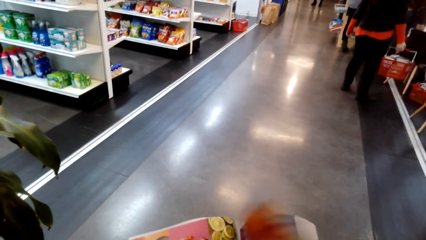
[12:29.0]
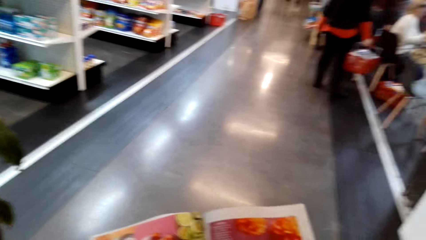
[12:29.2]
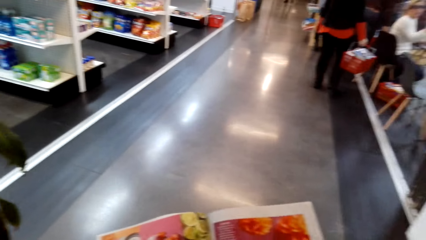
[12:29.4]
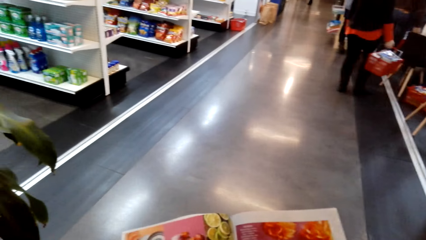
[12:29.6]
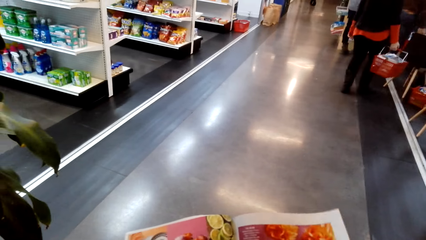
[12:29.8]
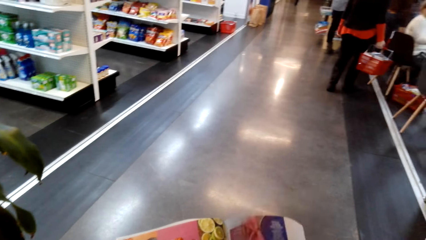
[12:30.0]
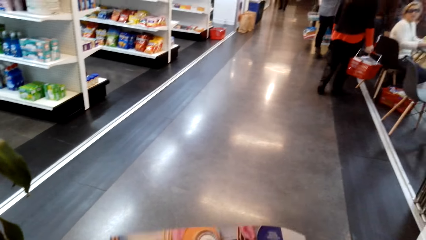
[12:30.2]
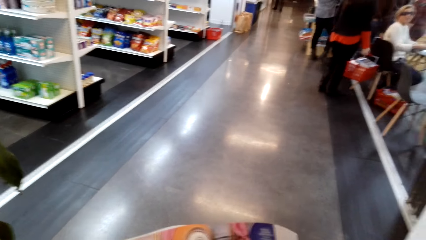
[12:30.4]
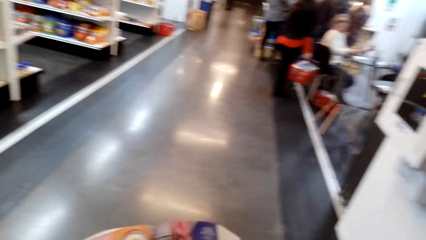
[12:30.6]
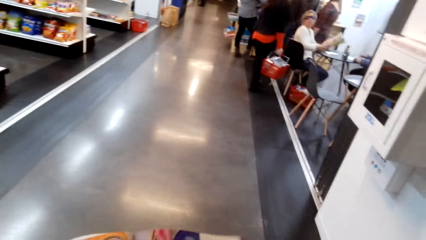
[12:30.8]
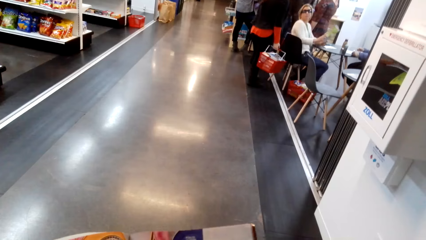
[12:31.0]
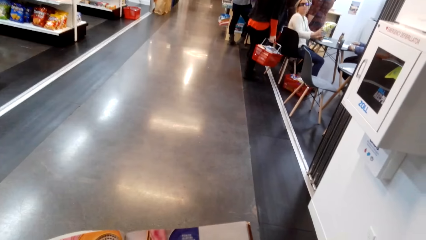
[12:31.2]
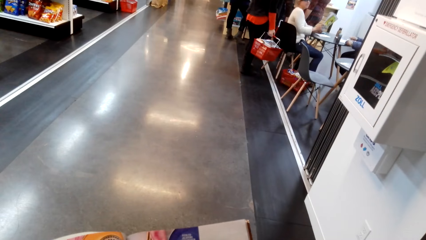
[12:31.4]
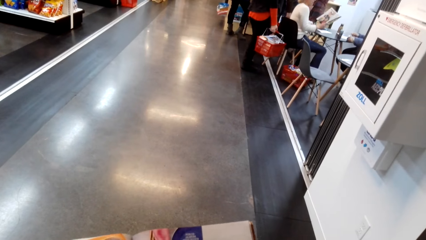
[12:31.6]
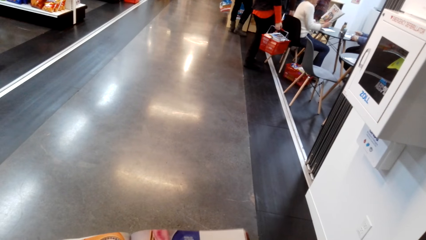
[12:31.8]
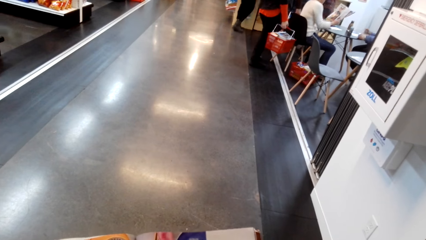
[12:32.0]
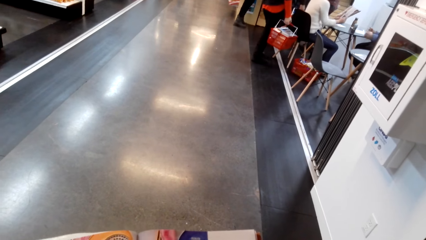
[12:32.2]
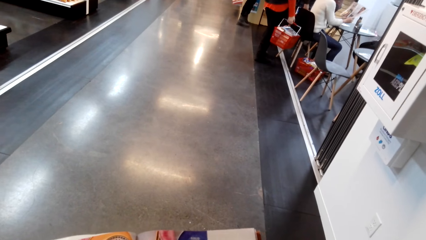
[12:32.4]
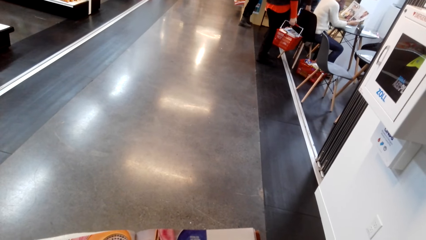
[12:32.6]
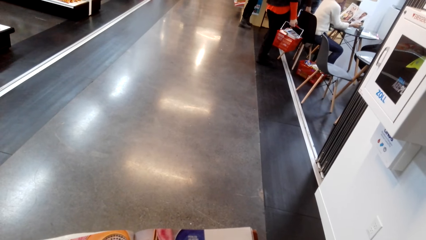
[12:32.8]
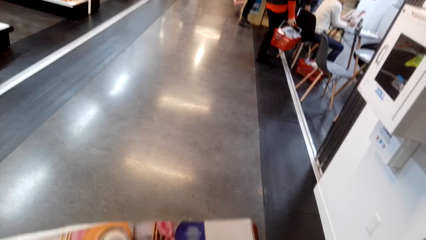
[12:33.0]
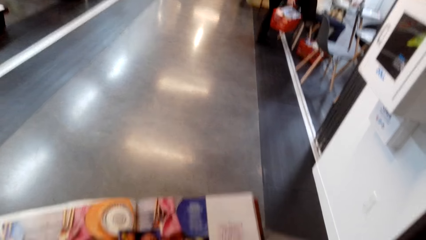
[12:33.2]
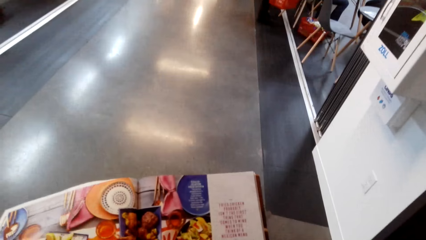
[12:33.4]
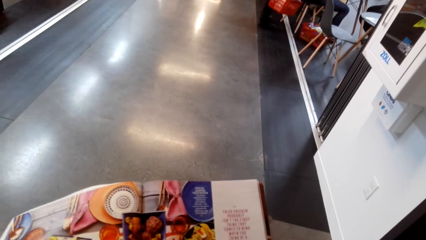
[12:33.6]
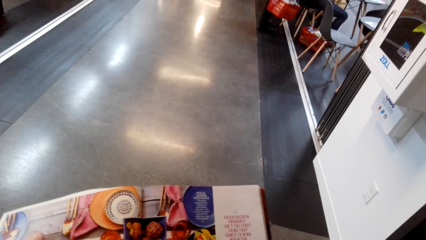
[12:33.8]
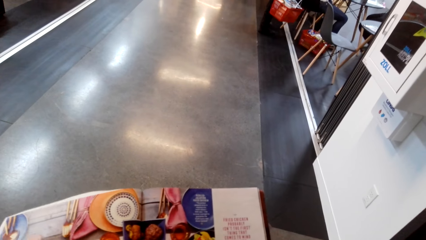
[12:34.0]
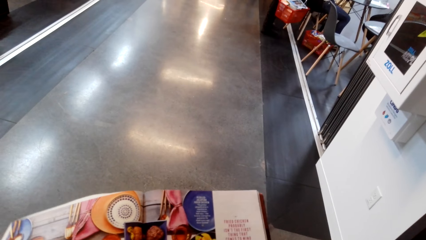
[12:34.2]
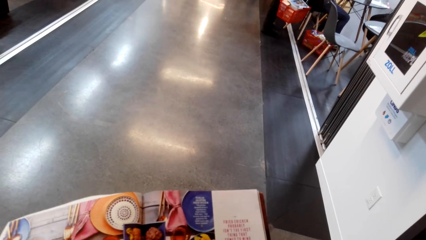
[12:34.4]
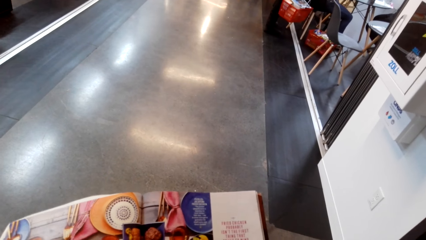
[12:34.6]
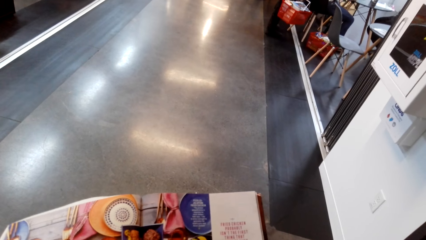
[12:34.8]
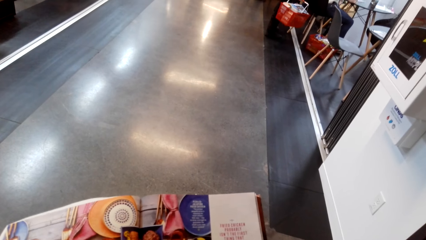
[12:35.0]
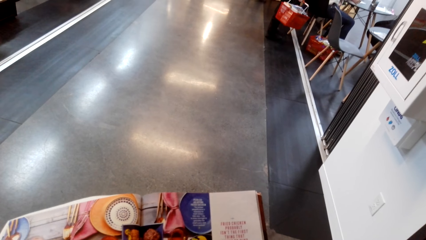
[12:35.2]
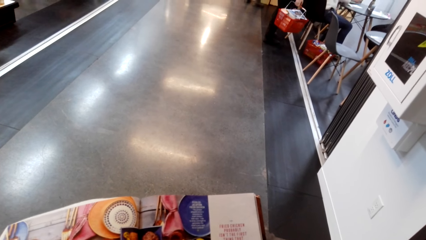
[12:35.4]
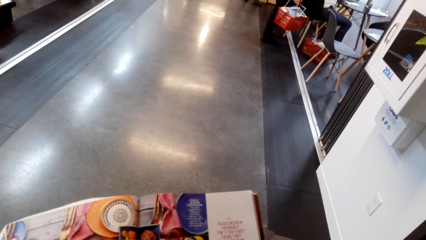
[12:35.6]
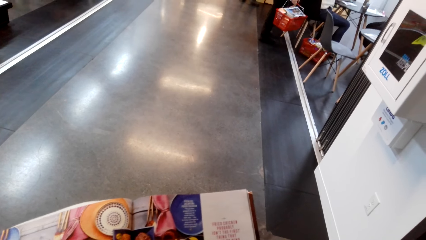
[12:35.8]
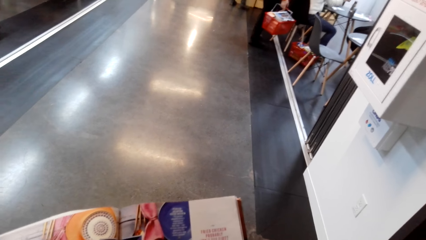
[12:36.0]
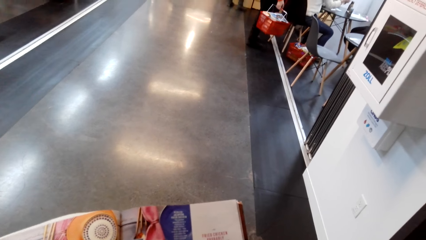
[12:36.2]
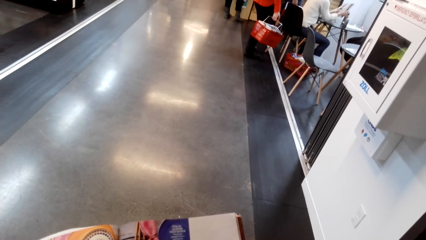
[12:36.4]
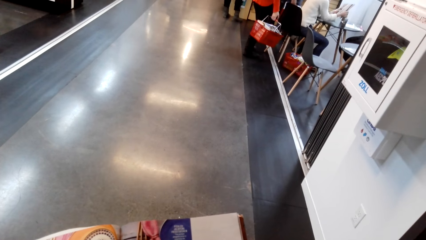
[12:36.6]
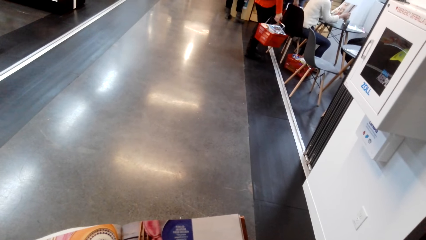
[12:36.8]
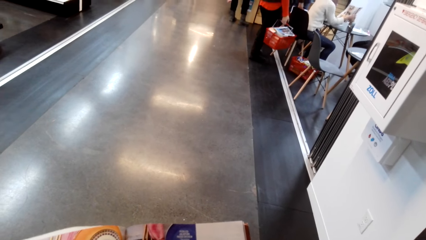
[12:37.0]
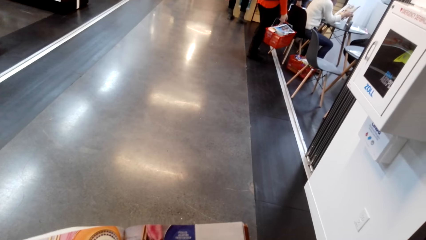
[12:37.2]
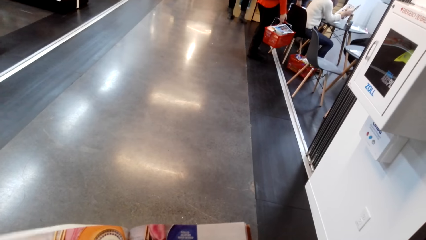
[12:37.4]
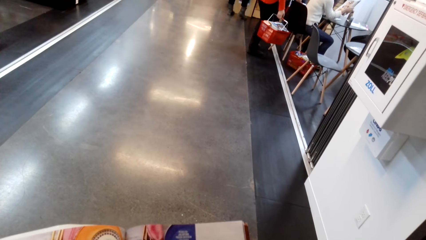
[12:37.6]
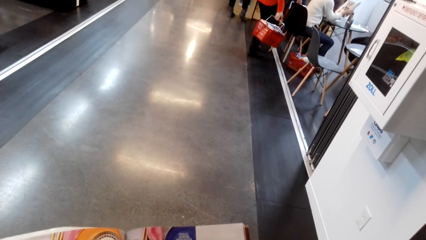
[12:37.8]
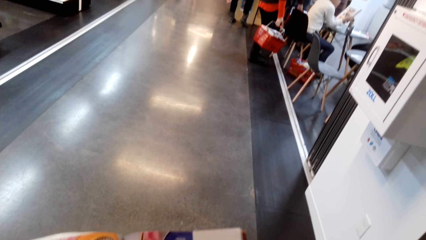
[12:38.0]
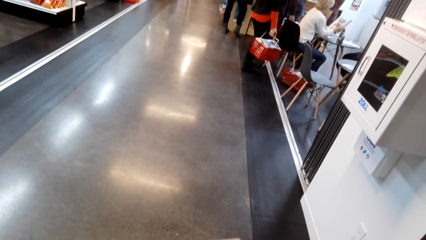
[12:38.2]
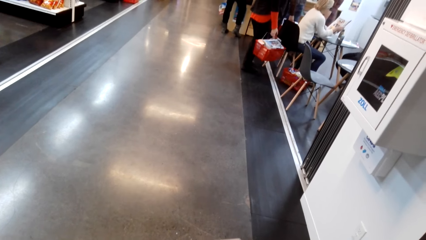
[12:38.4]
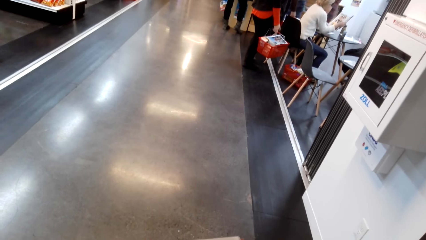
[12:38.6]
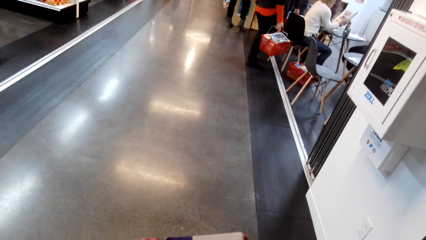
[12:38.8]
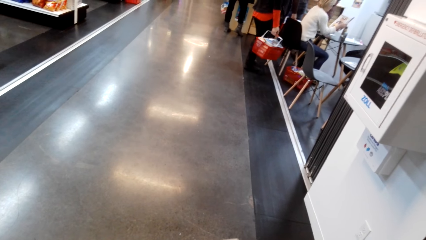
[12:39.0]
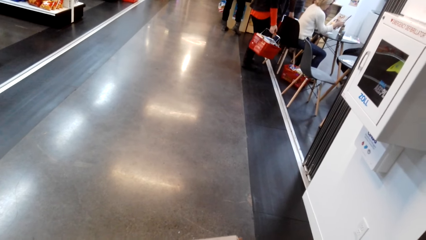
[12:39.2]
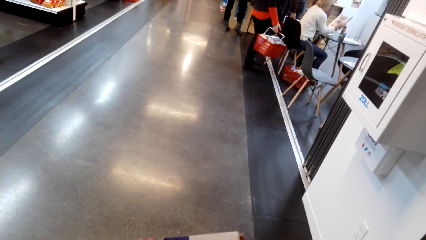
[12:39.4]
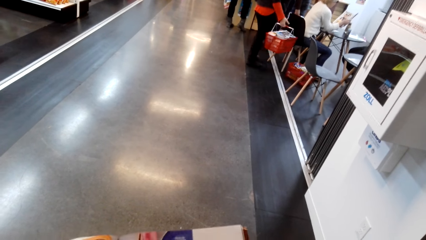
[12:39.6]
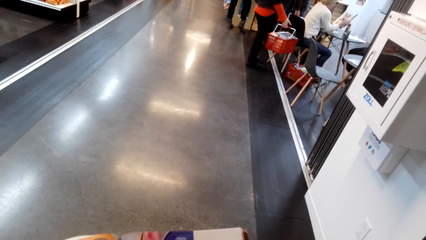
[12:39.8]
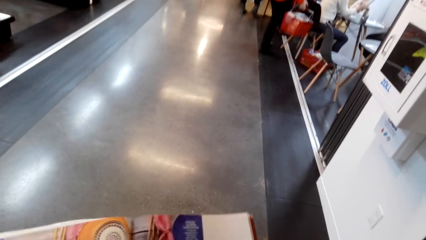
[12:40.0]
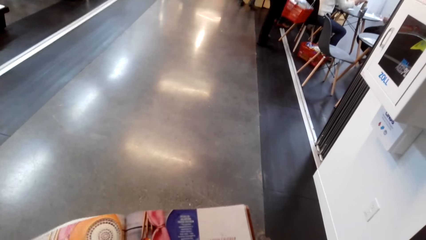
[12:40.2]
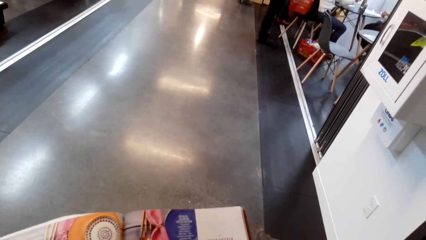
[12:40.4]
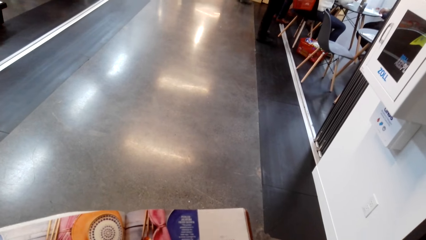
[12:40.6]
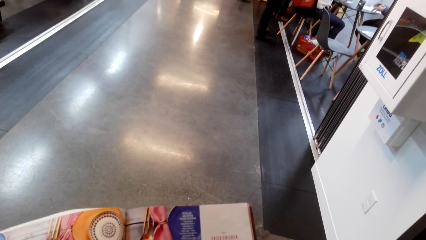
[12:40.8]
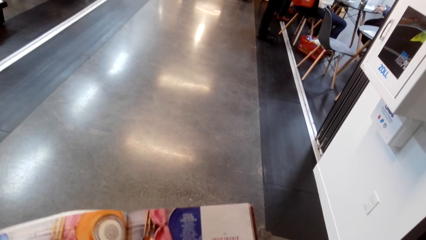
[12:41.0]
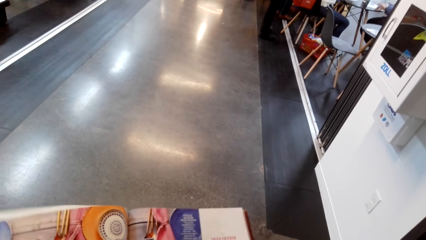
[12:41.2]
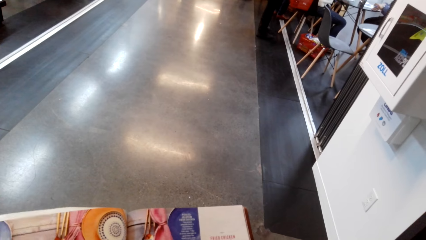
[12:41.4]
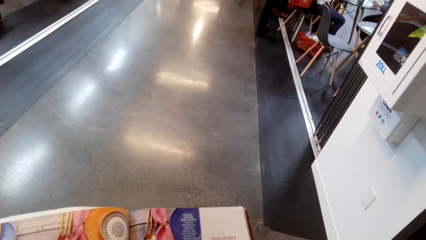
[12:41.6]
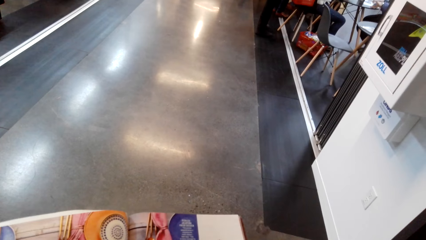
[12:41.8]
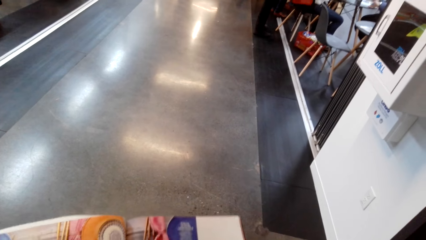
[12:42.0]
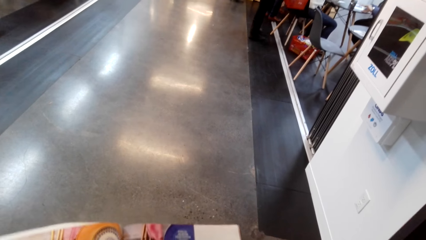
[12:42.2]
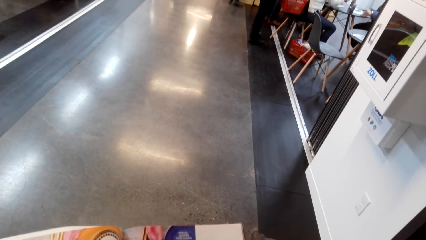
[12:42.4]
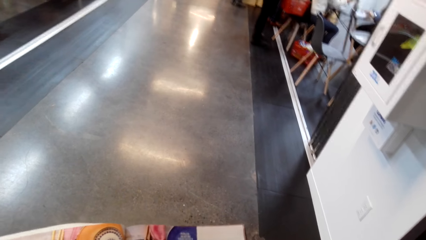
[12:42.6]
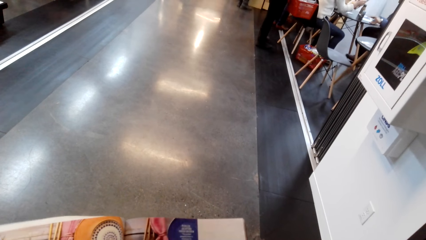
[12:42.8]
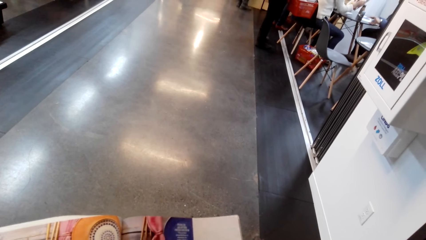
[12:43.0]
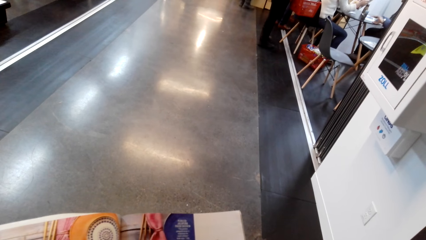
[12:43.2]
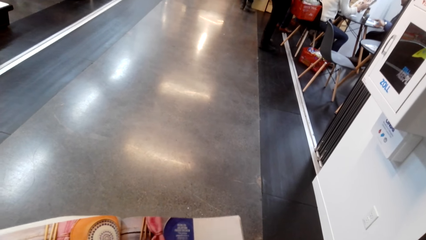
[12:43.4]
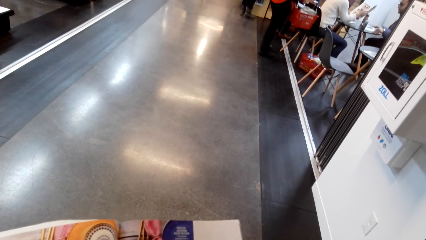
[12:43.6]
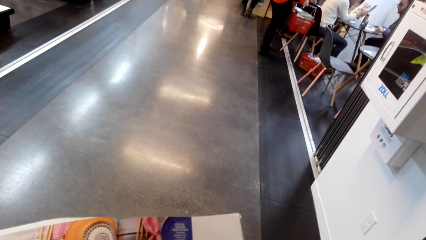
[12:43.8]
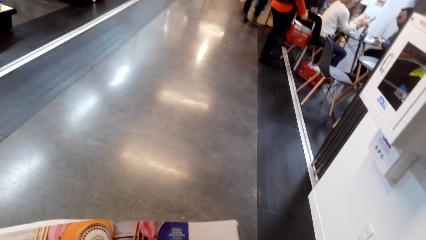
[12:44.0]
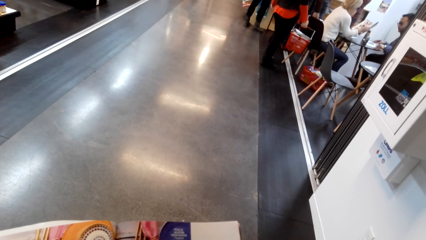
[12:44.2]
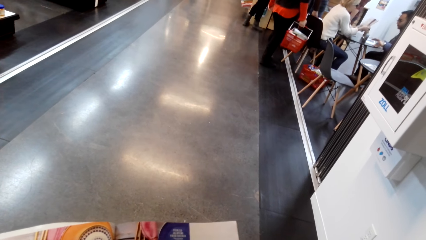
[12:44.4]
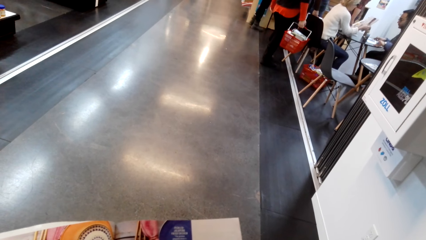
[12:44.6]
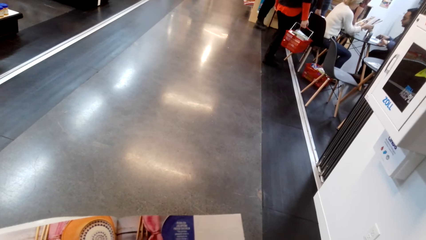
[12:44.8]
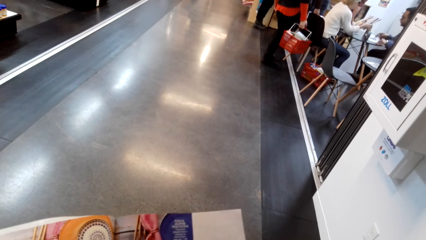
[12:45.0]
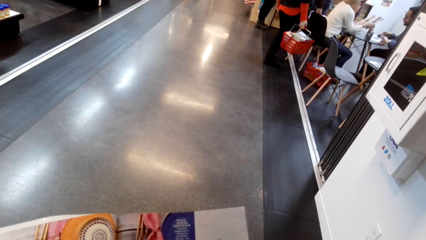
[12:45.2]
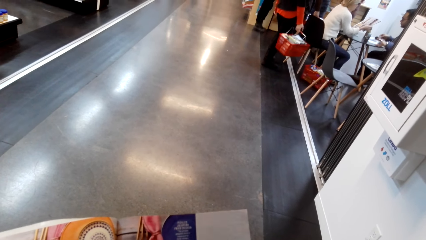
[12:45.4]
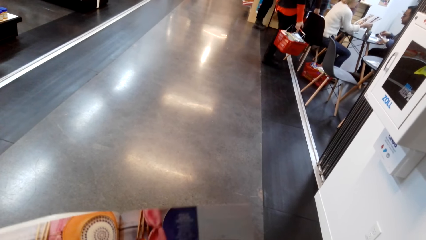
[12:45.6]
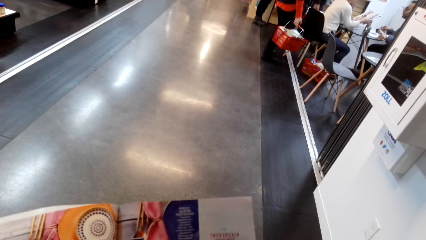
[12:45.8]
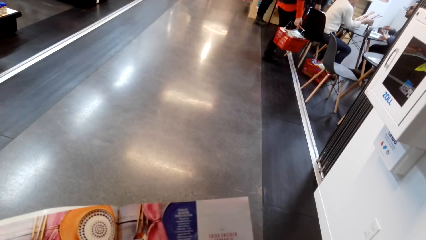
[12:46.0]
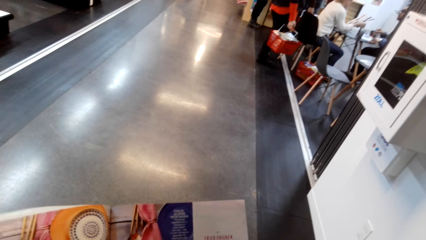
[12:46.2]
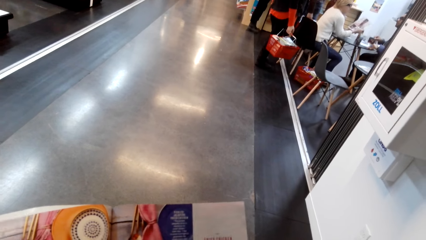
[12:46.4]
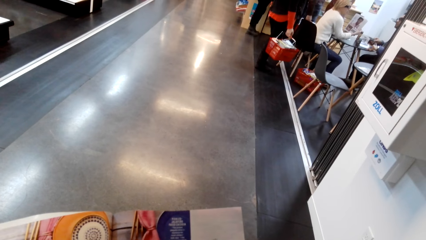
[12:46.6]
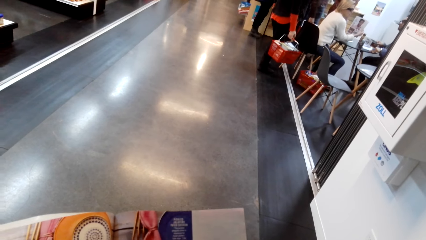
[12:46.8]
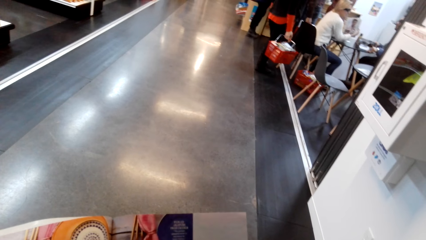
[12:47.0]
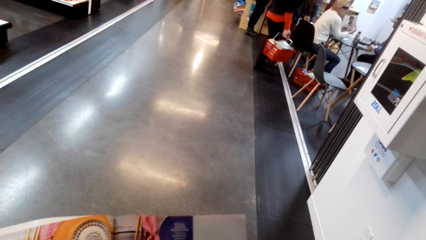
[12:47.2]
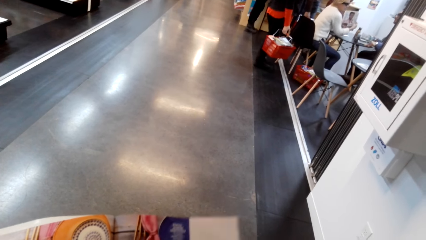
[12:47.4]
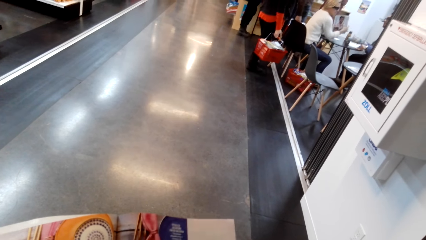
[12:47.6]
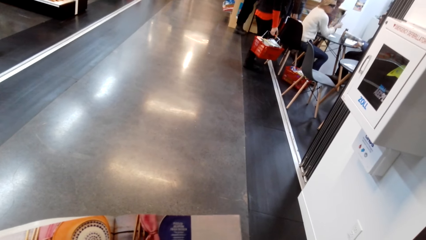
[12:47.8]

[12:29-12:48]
The camera wearer flips to another page. They read the magazine. They read the magazine out.
